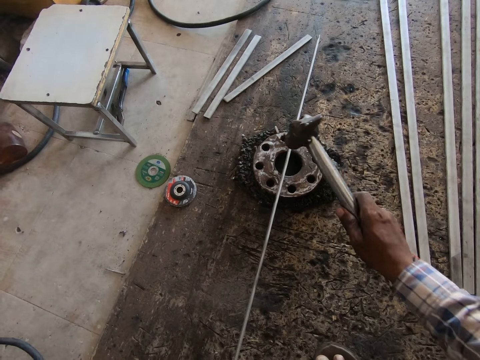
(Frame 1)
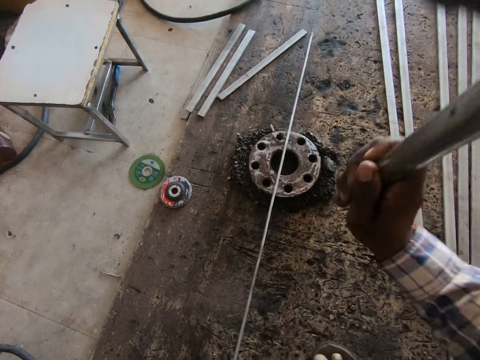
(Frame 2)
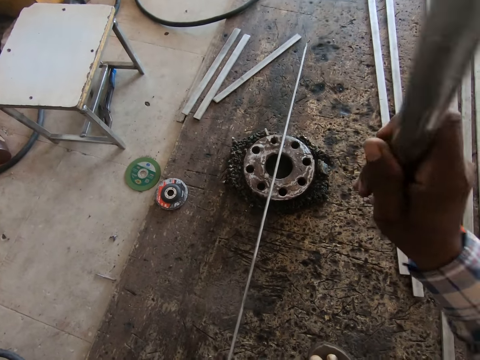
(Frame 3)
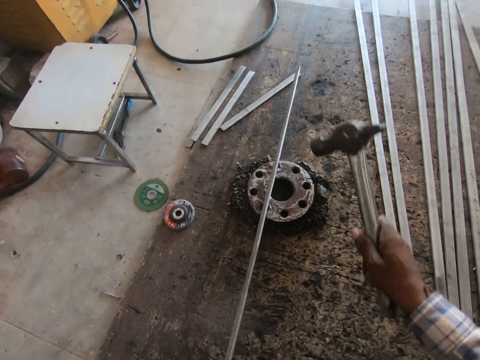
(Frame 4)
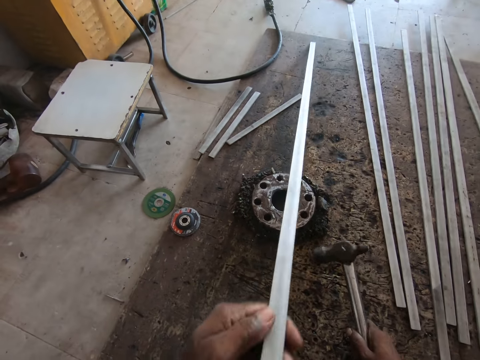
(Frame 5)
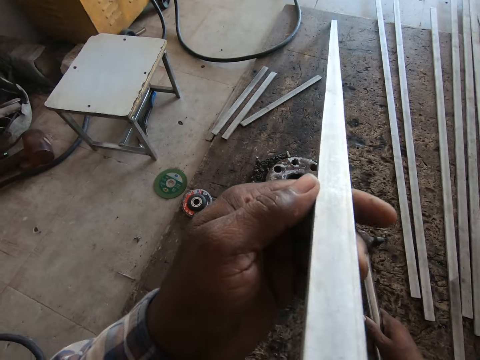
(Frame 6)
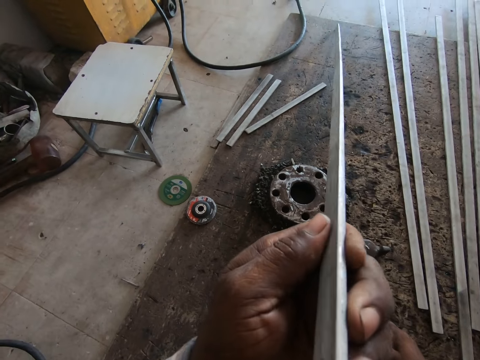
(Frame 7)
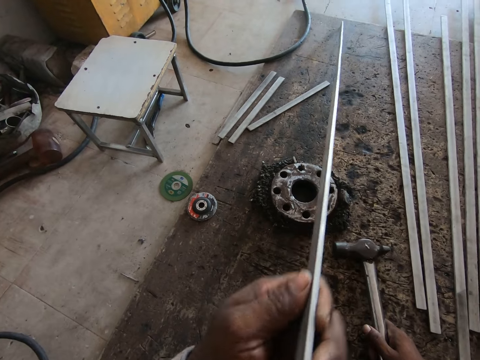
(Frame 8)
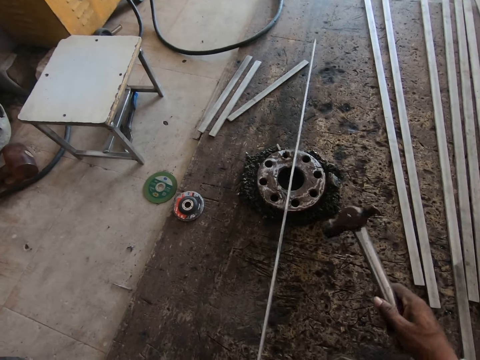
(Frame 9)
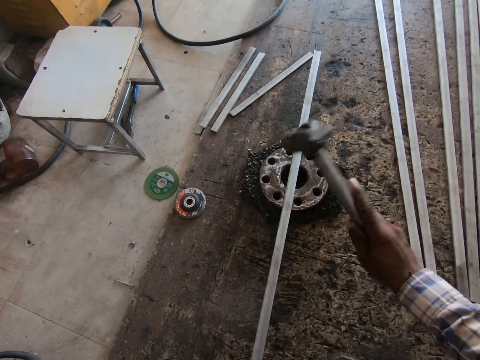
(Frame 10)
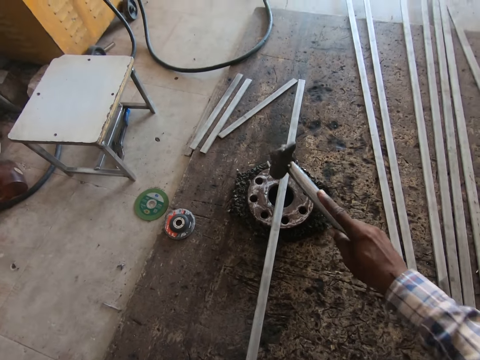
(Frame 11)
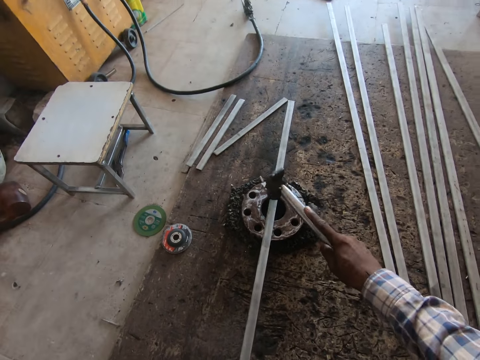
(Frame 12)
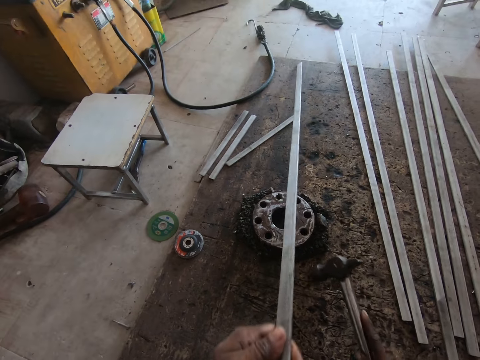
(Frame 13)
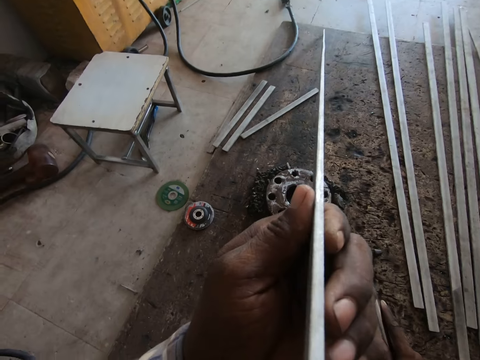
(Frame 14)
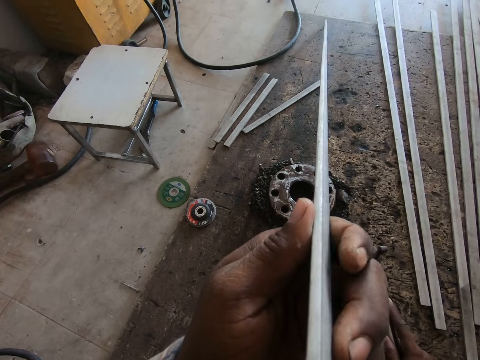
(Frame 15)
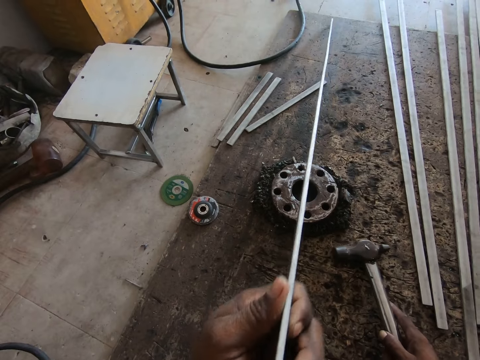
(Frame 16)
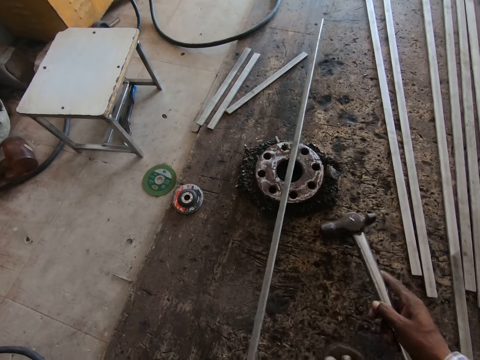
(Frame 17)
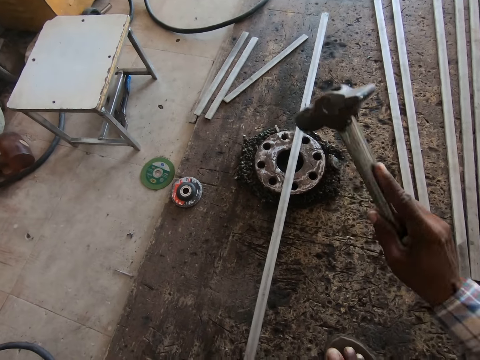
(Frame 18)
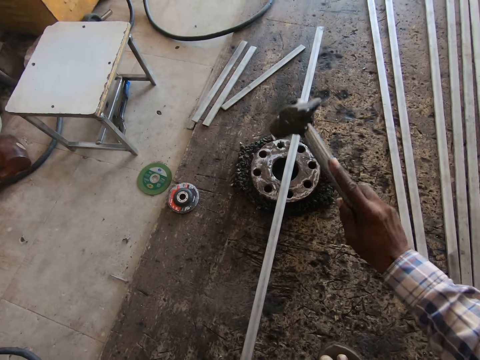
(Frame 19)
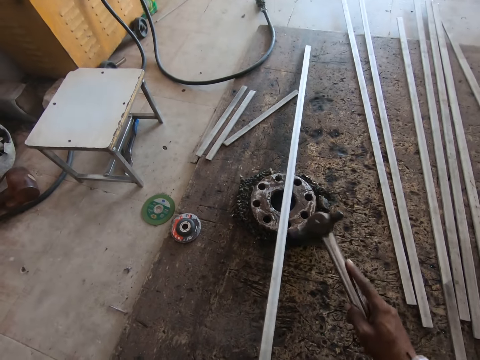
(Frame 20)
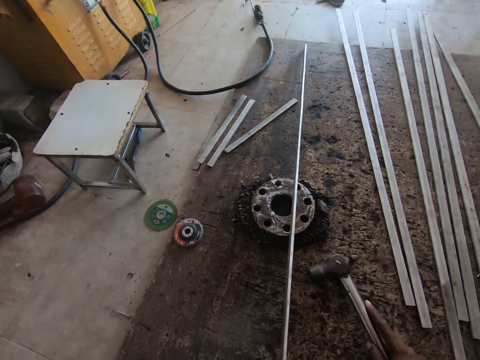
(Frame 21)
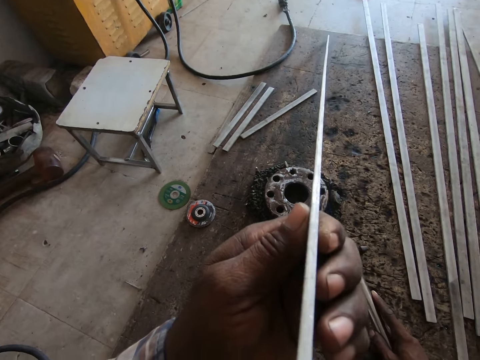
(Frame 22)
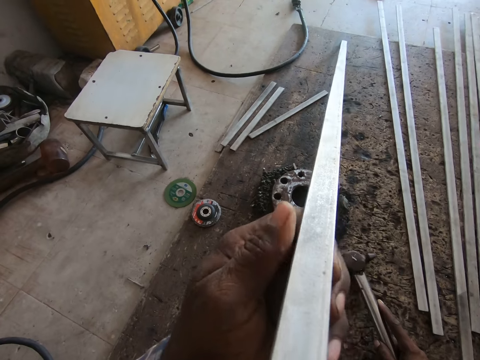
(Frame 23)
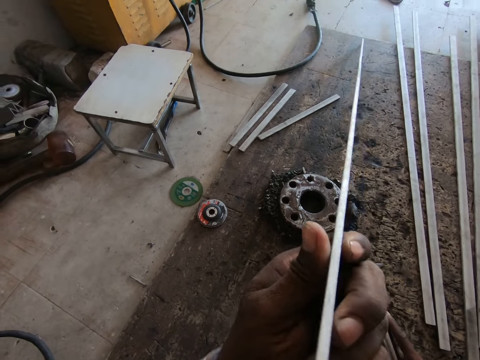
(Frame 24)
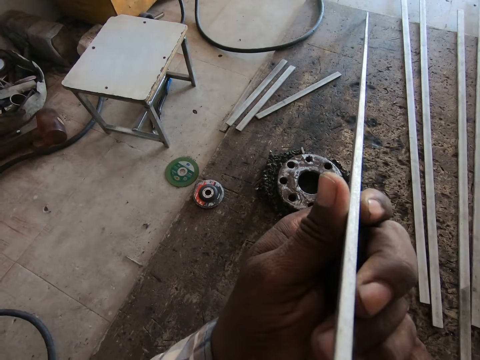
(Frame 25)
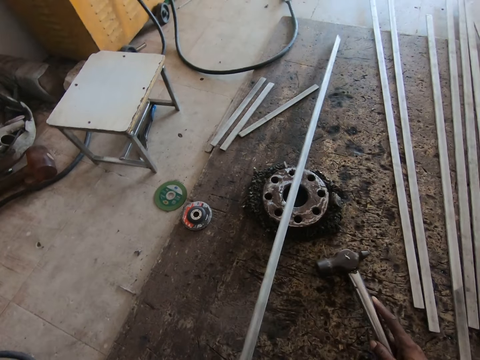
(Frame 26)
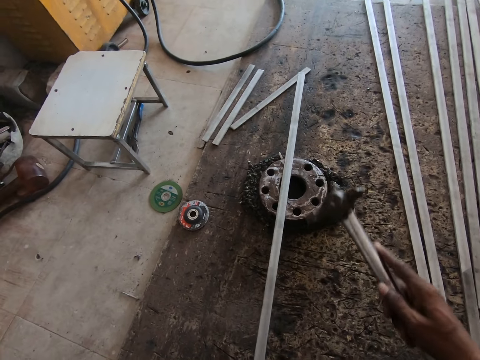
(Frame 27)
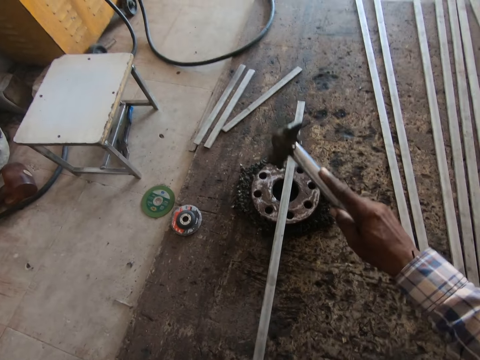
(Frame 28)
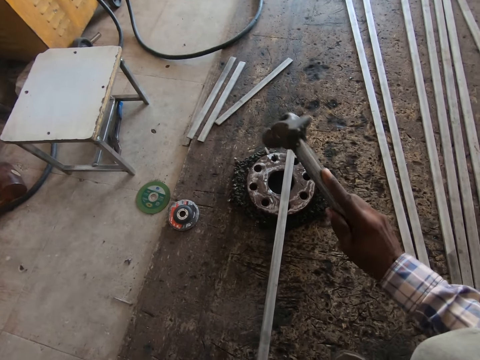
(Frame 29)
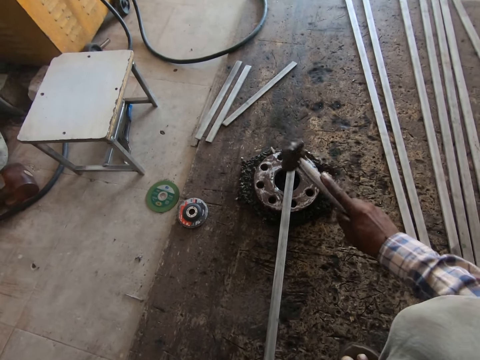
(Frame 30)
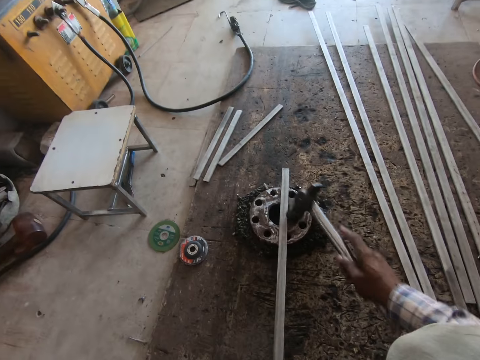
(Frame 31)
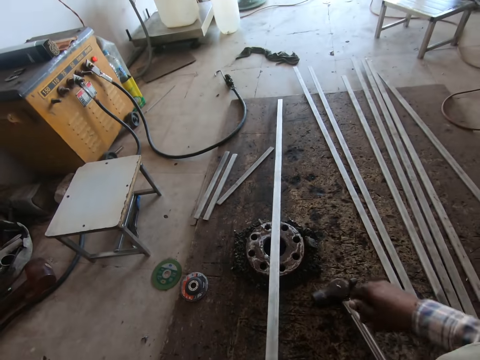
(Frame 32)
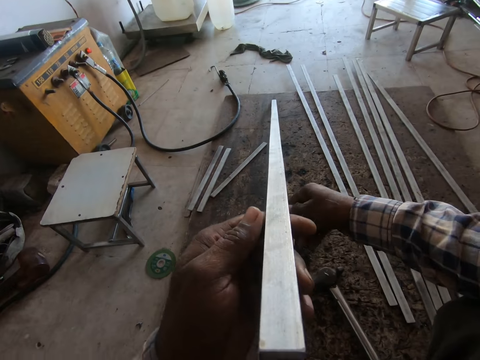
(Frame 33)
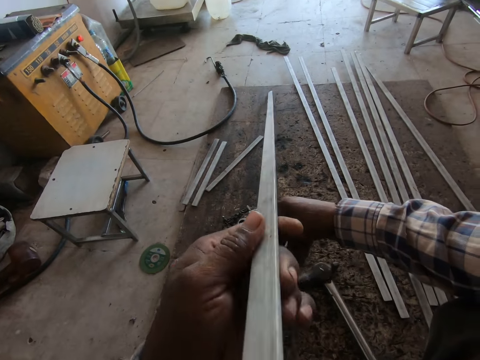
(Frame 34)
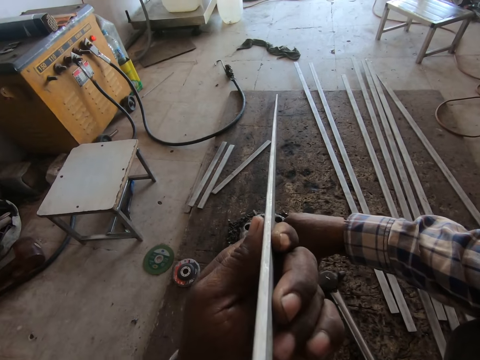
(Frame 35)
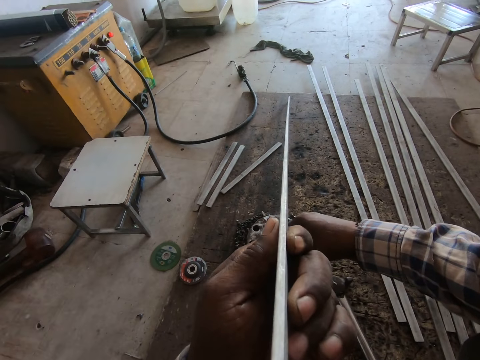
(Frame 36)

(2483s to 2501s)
The camera wearer hits the metal with the hammer inside a workshop. He puts down his hammer. He looks at the metal bar. He hits the metal with the hammer inside the workshop. He looks at the metal bar. He hits the metal with the hammer inside the workshop. He puts down his hammer. He looks at the metal bar. He hits the metal with the hammer inside the workshop. He puts down his hammer. He looks at the metal bar.

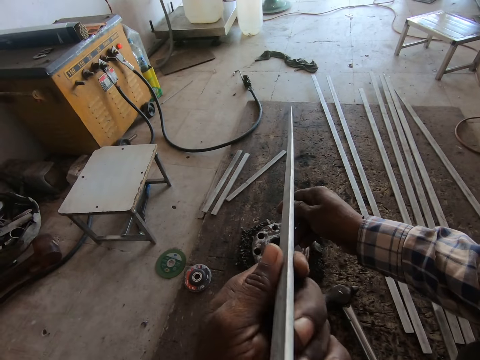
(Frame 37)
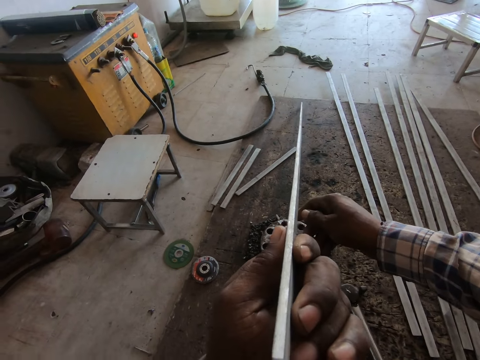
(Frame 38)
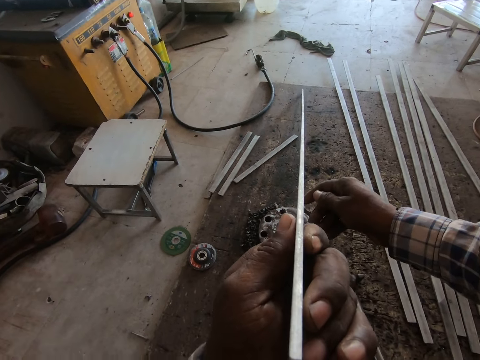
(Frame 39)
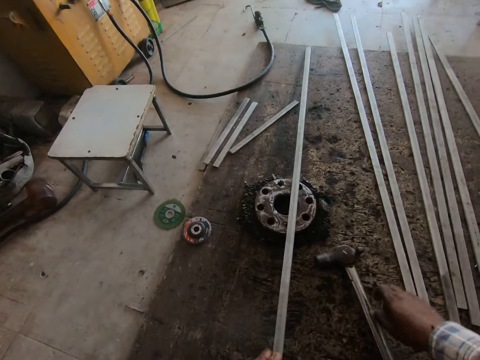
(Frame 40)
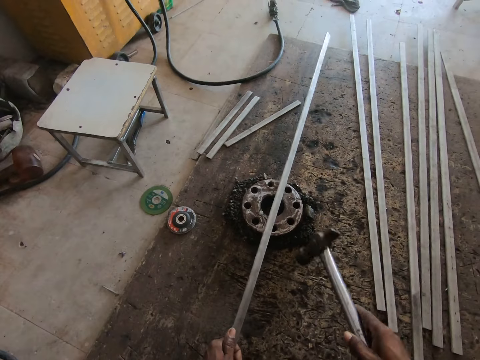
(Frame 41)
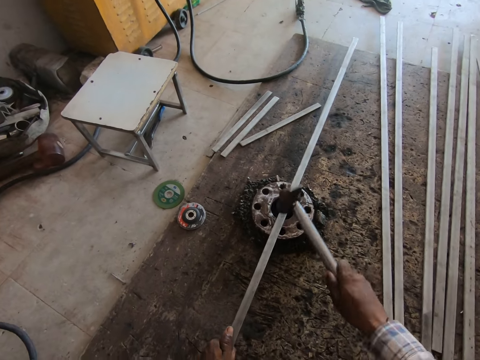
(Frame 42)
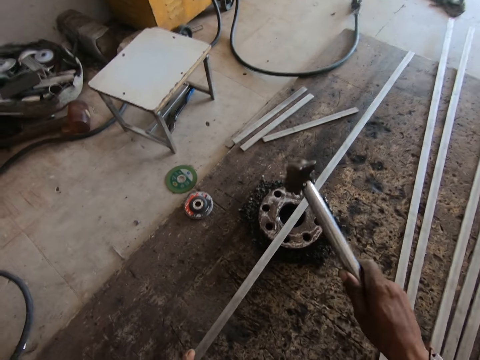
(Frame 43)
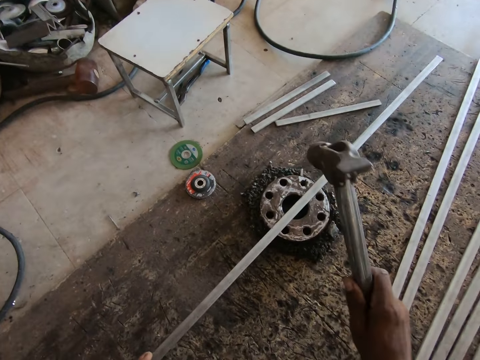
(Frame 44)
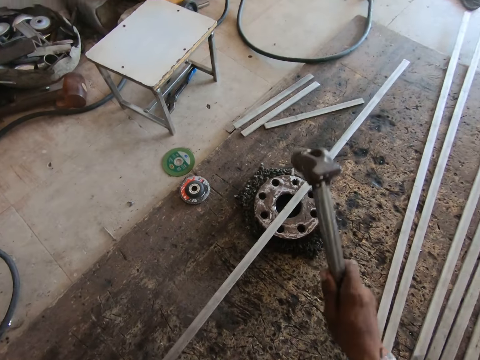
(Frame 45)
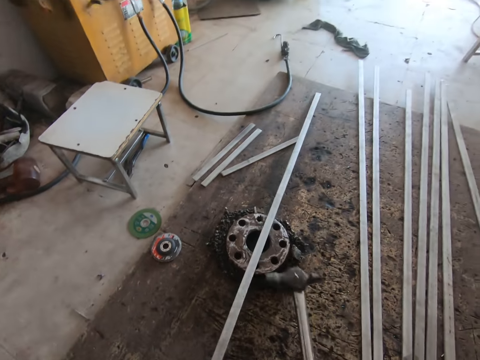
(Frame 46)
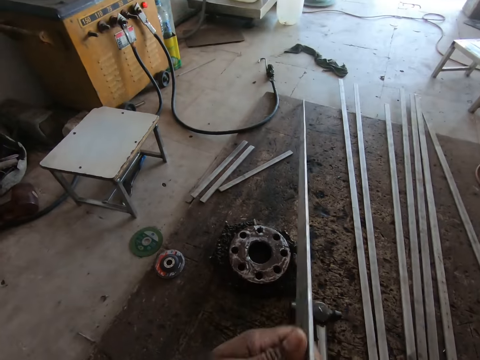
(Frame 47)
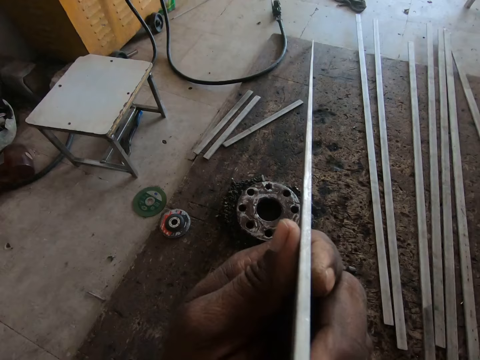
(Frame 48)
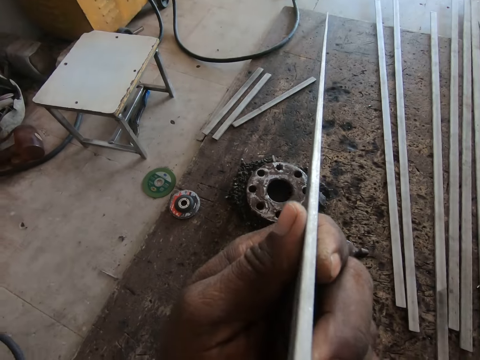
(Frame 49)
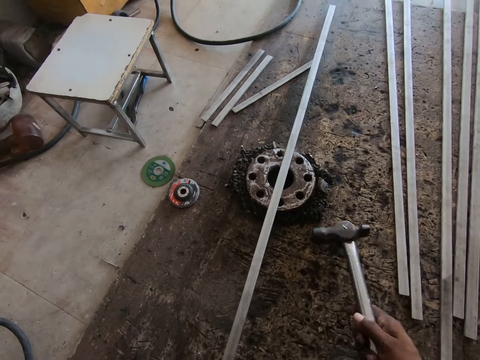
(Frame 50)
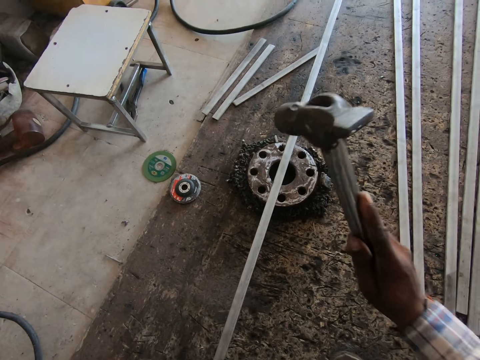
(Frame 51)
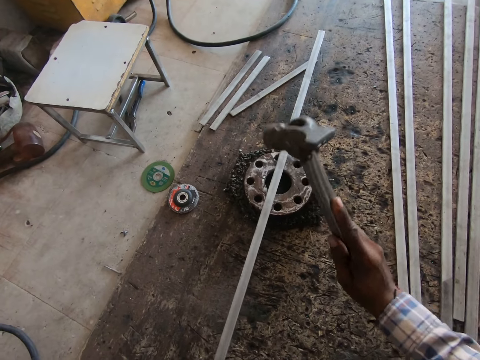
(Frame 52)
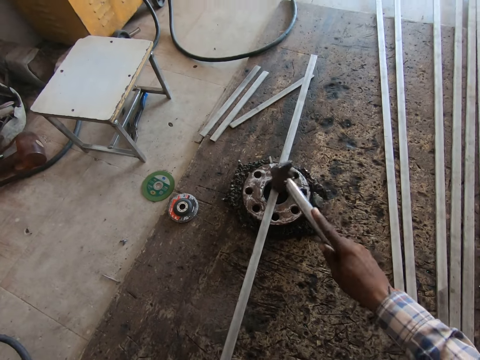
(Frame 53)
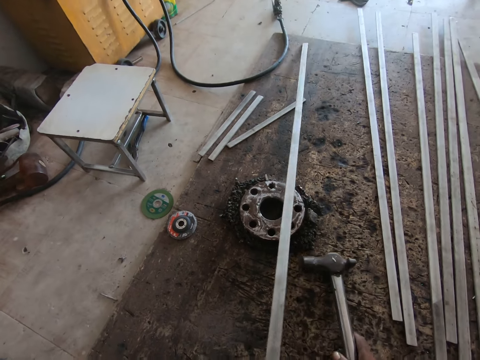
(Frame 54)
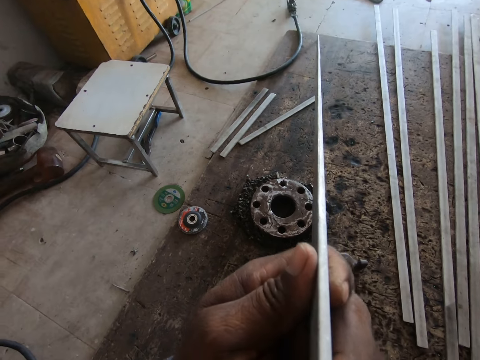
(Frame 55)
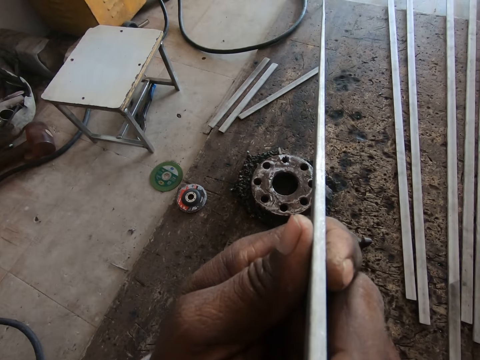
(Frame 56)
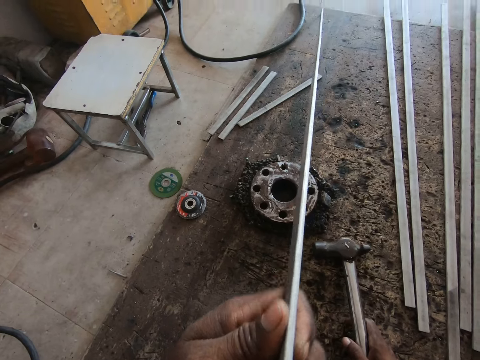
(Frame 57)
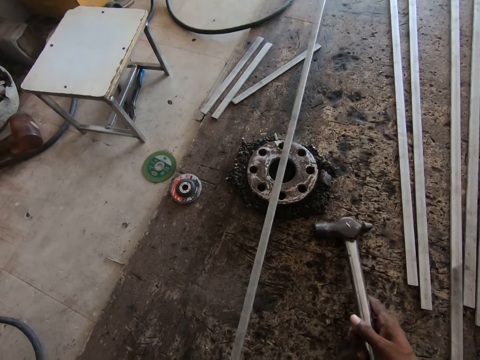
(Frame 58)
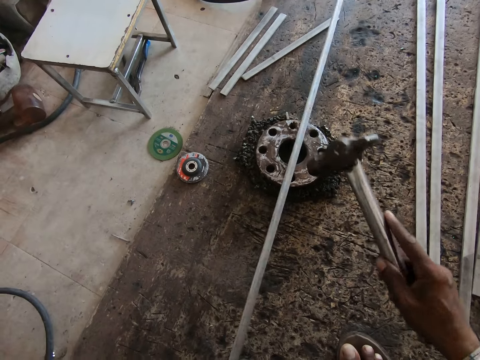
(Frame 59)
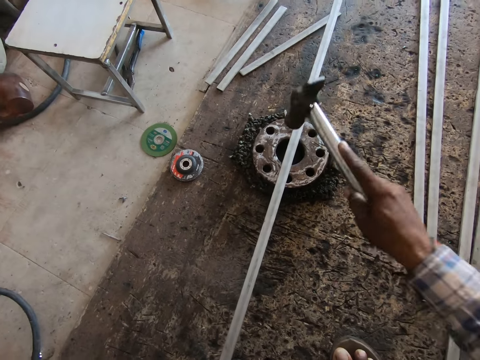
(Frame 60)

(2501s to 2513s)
The camera wearer picks up a hammer on the floor. He hits the metal with the hammer inside a workshop. He drops the hammer on the floor. He looks at the metal bar. He hits the metal with the hammer. He looks at the metal bar. He knocks the metal inside the workshop.
